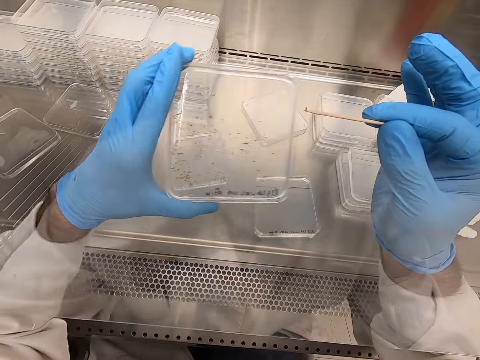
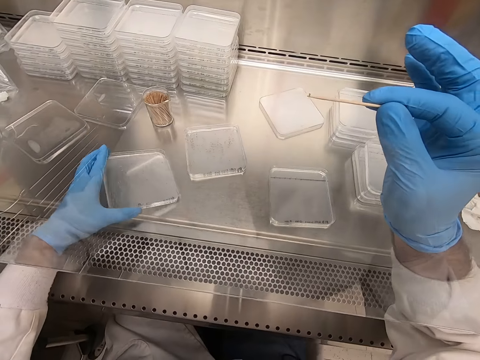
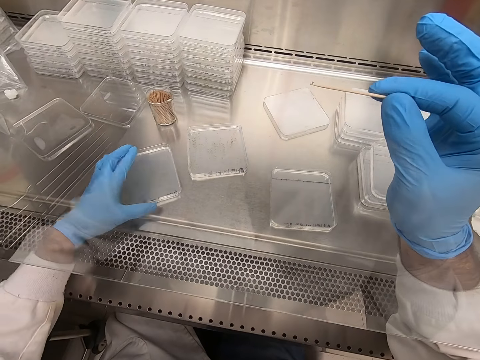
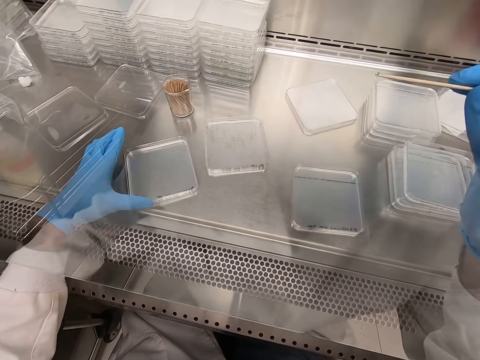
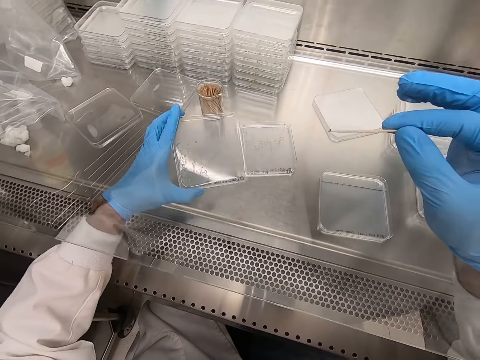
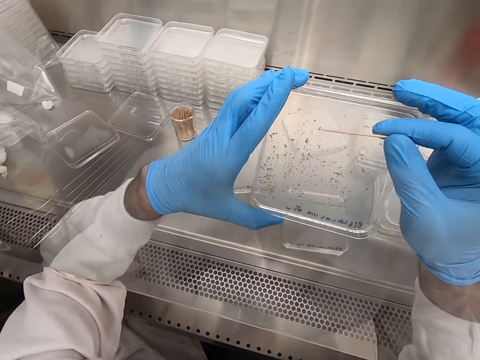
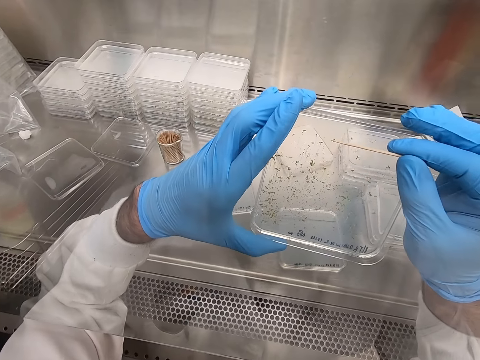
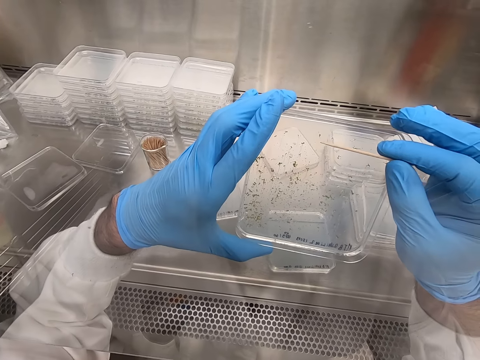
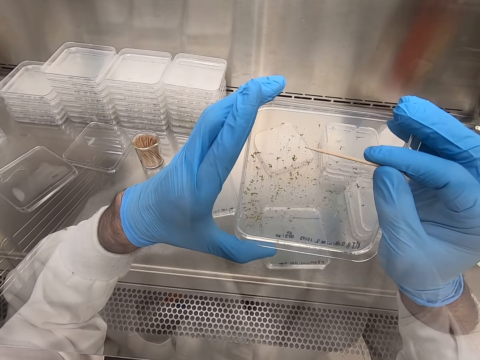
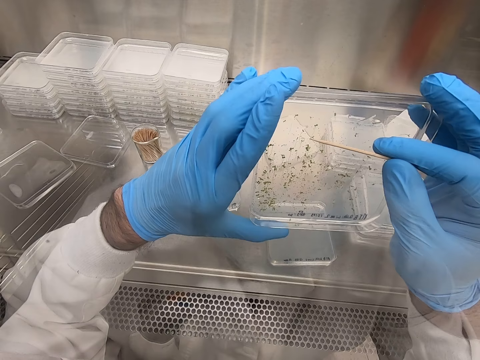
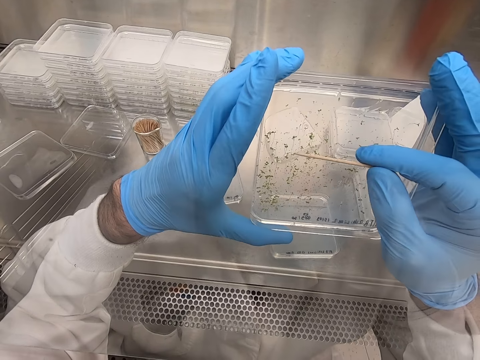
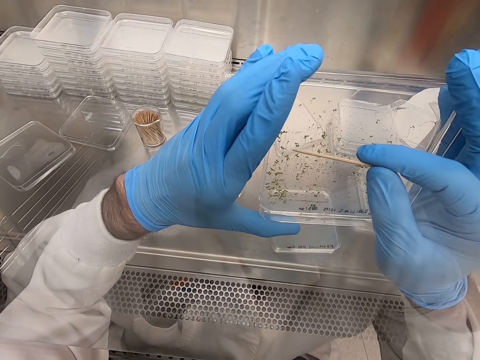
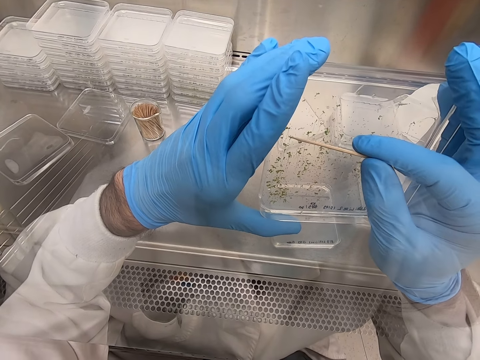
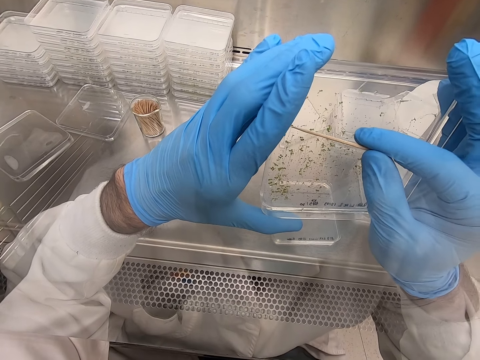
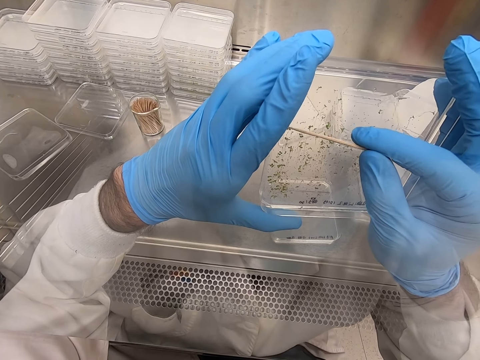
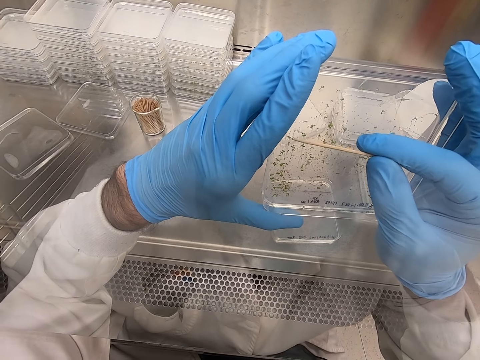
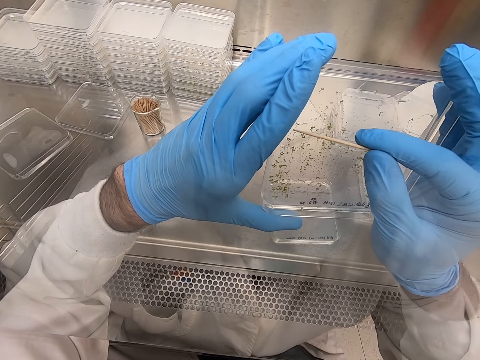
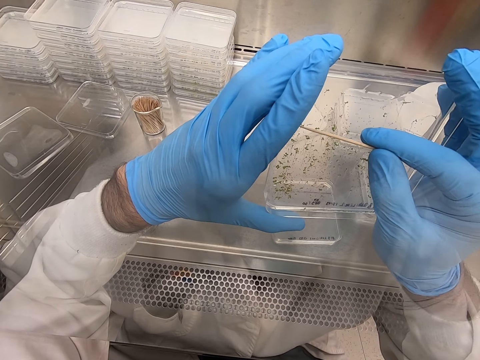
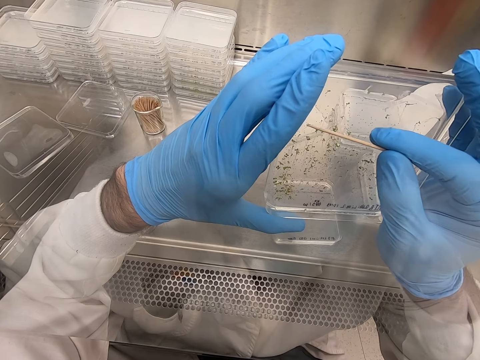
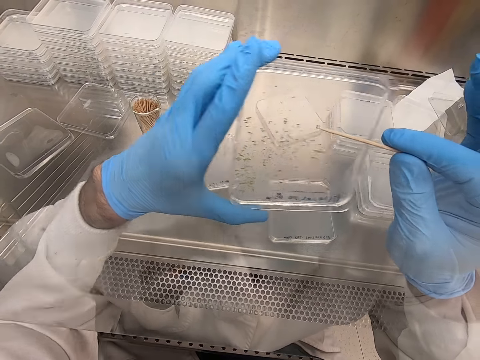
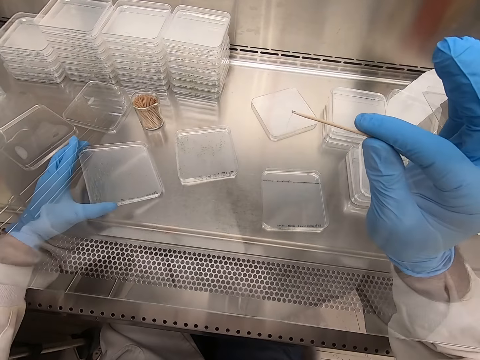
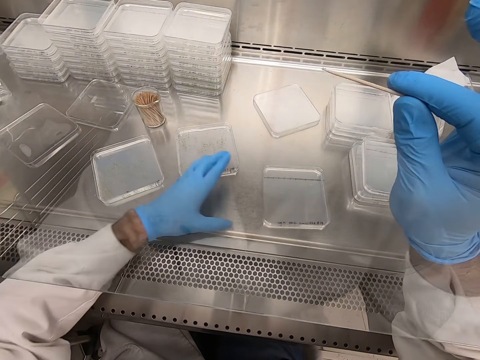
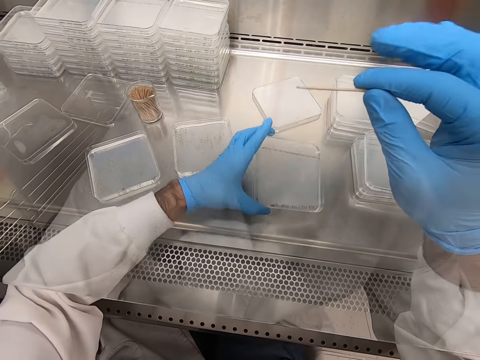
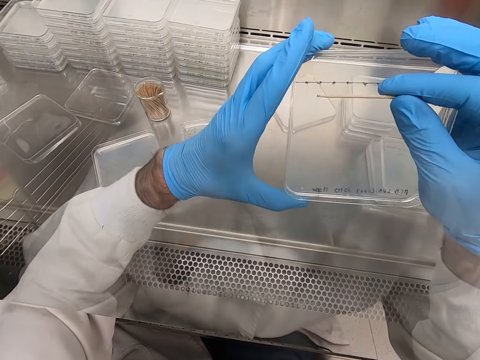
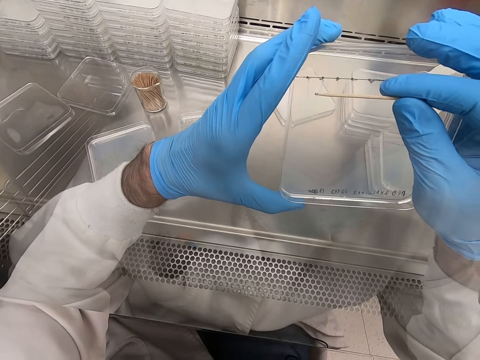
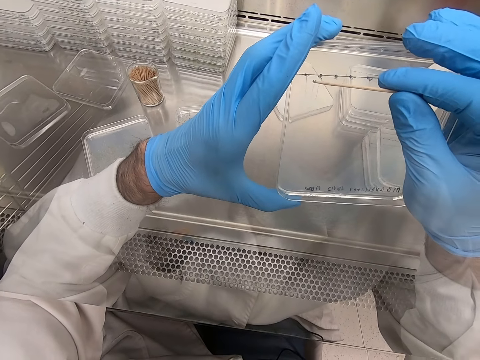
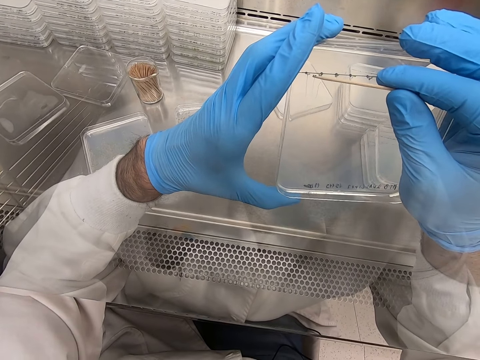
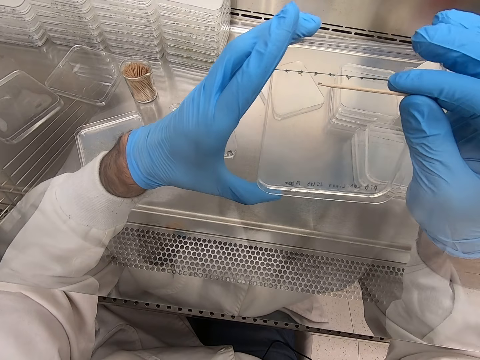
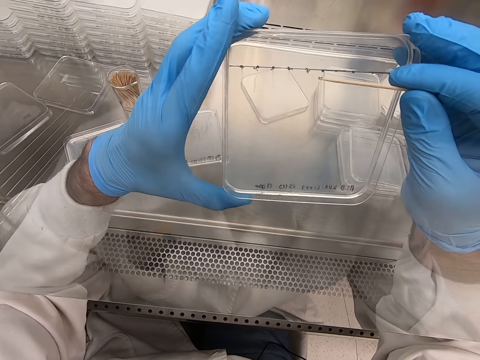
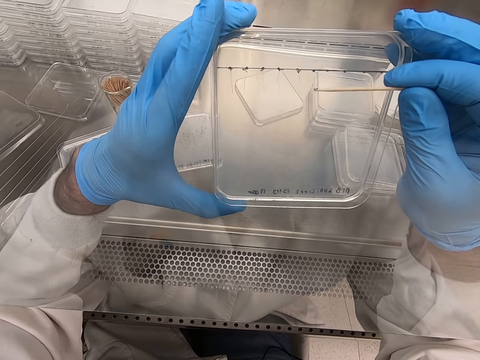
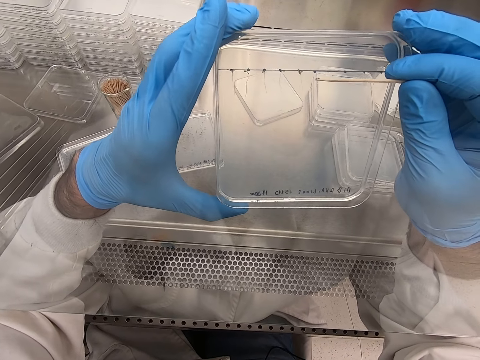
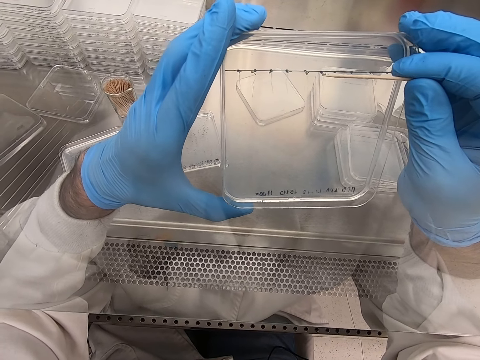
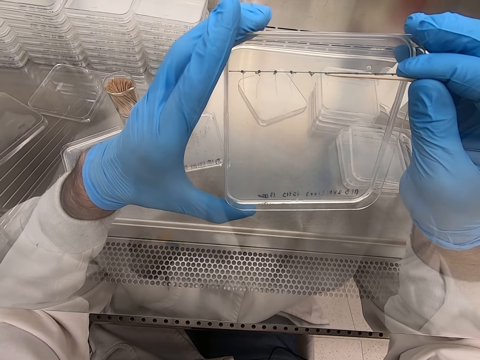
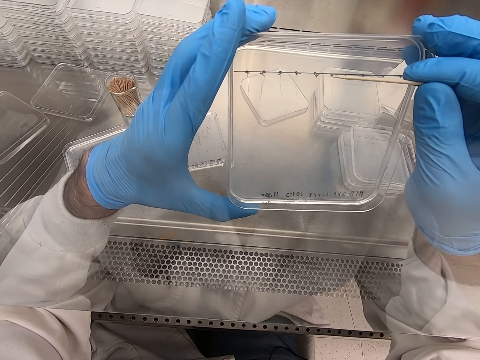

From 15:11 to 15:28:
The camera wearer picks up something with a toothpick. They place the plastic flat tin or acrylic sheet on the steel bench. They pick up the plastic flat tin. They put something on the plastic flat tin. They pick particles from the acrylic sheet. They pick up something with the toothpick. They place the plastic flat tin on the steel bench. They pick up the plastic flat tin. They pick particles from the acrylic sheet. They put something on the plastic flat tin.

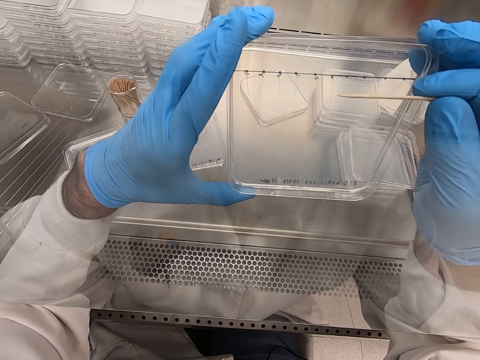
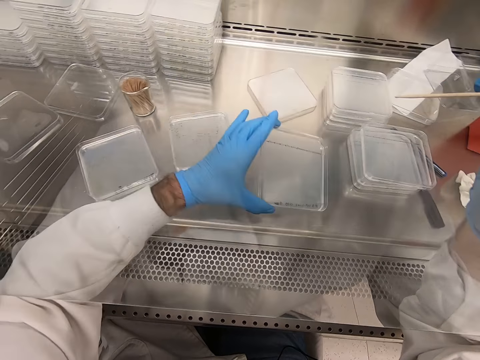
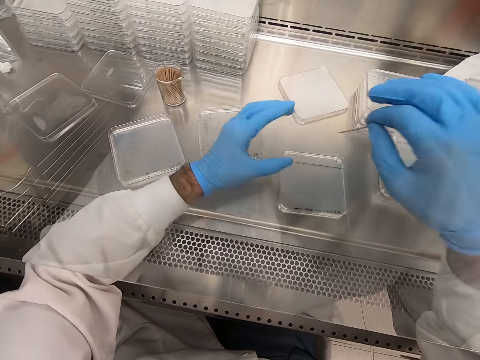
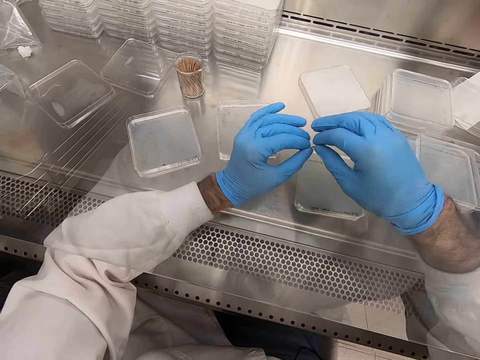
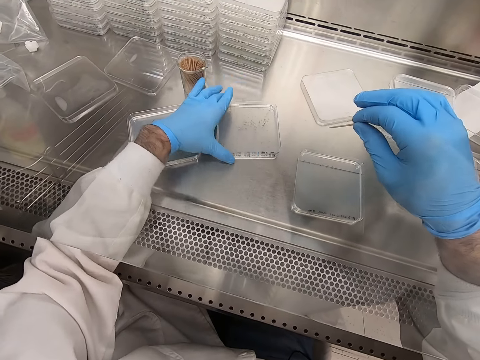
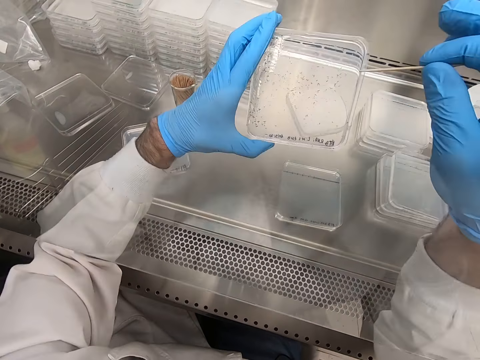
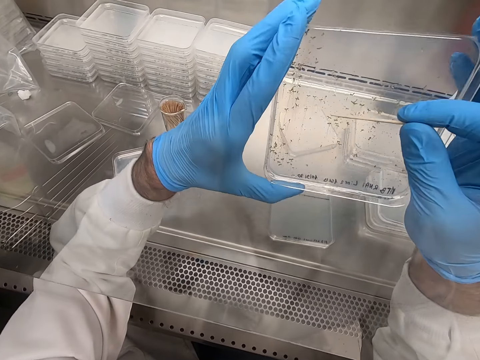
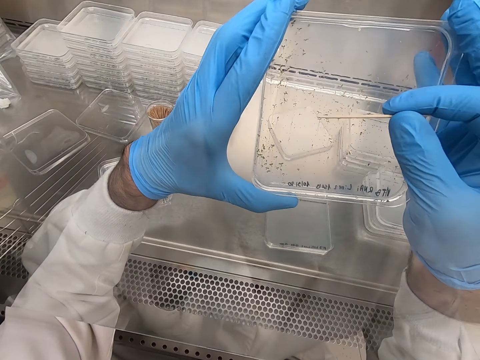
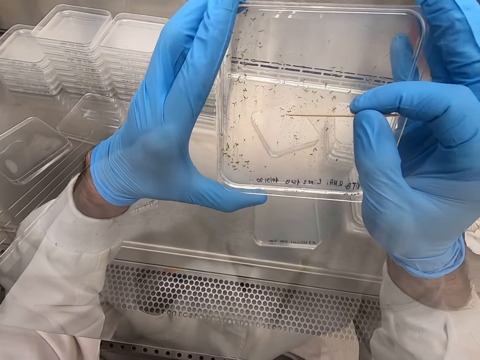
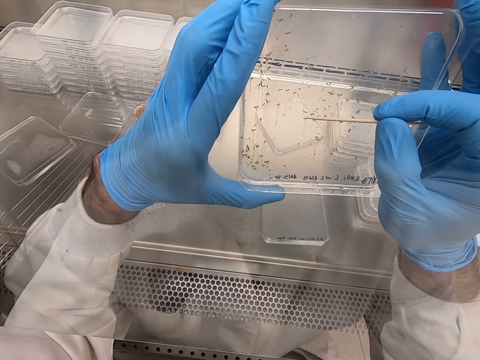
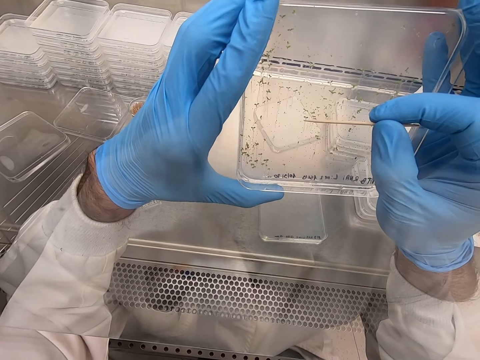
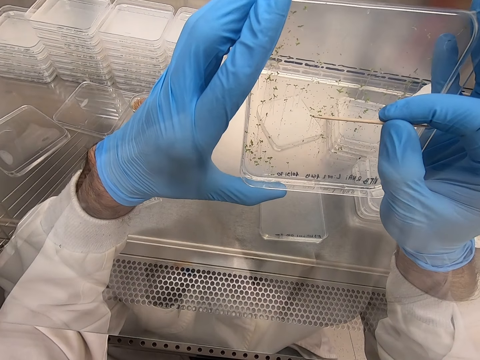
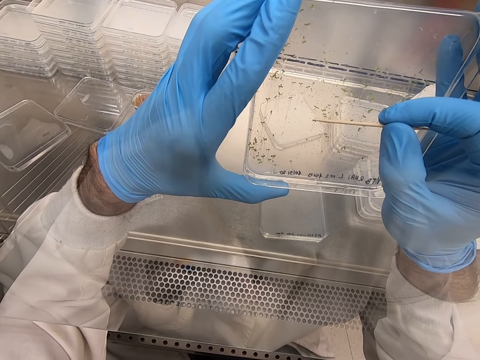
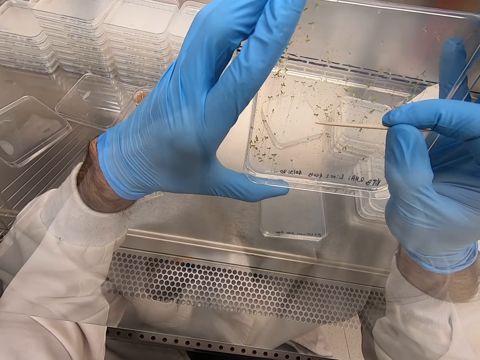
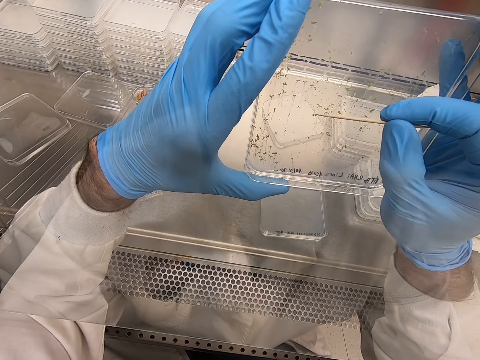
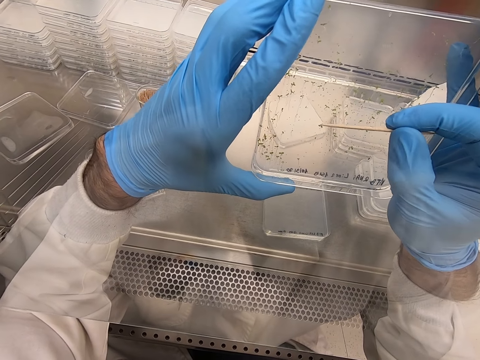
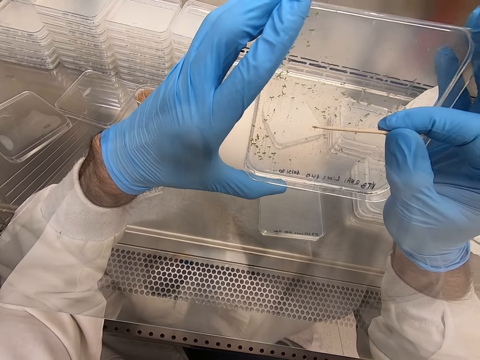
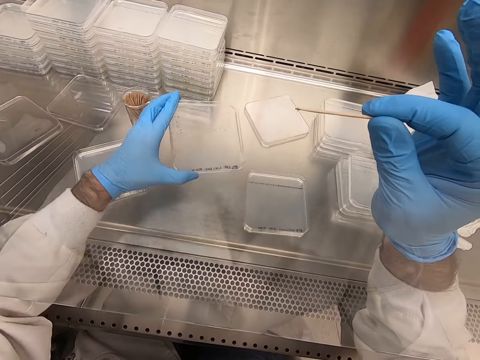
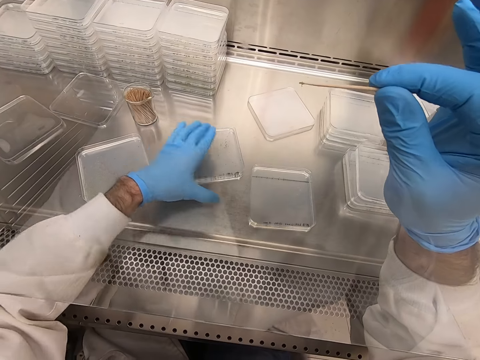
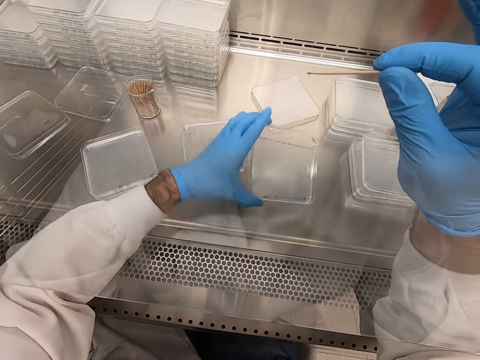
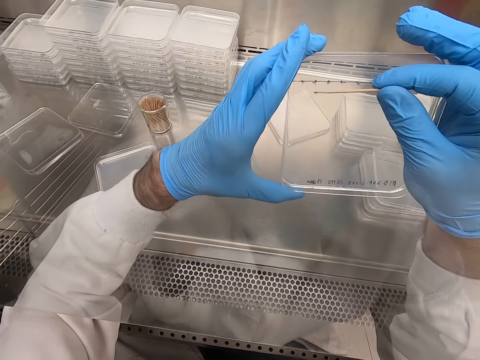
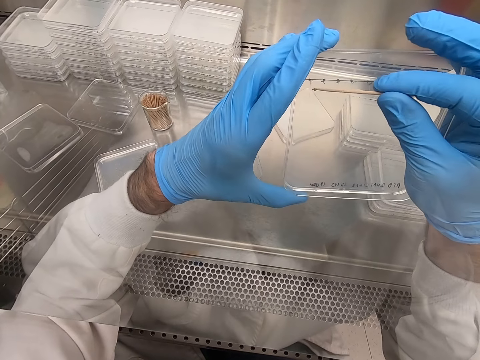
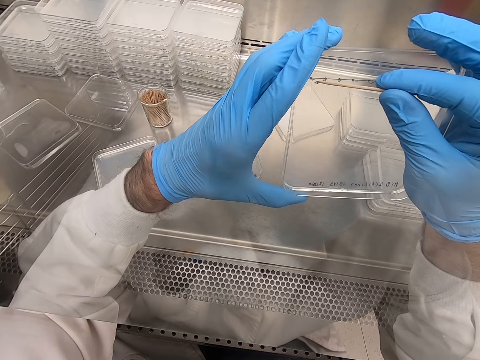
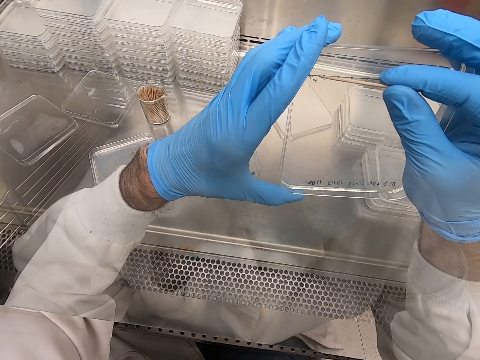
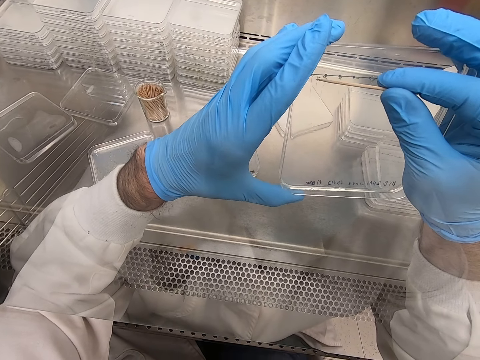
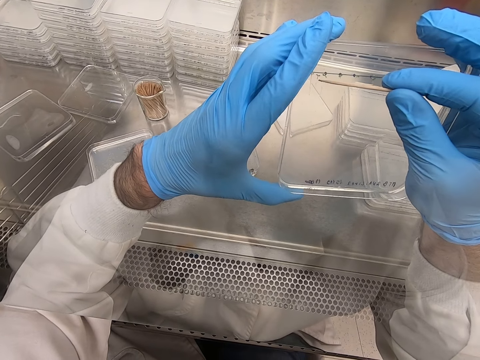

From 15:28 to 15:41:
The camera wearer places the plastic flat tin or acrylic sheet on the steel bench. They pick up the plastic flat tin. They pick particles from the acrylic sheet. They pick up something with a toothpick. They place the plastic flat tin on the steel bench. They pick up the plastic flat tin. They pick particles from the acrylic sheet. They put something on the plastic flat tin.
